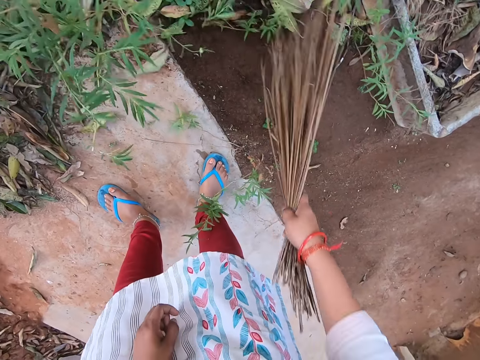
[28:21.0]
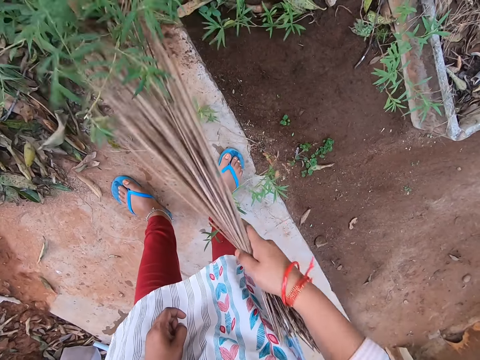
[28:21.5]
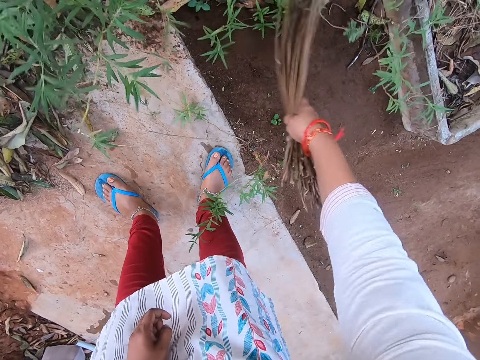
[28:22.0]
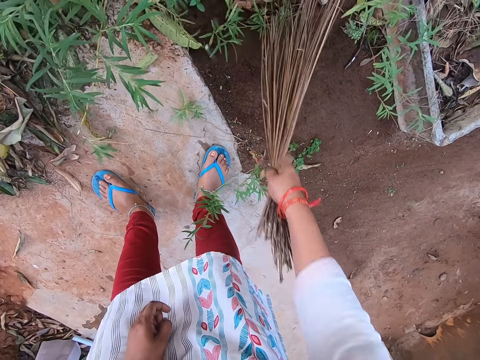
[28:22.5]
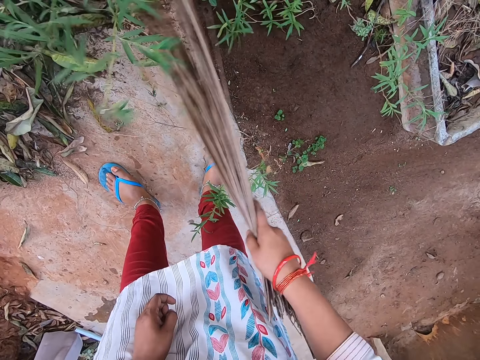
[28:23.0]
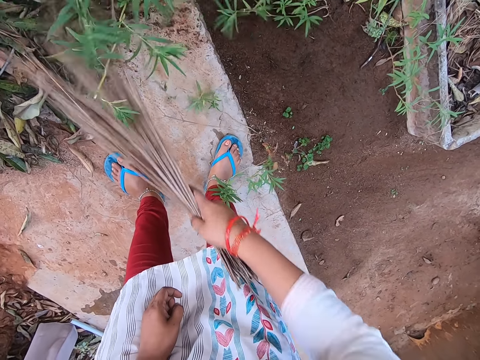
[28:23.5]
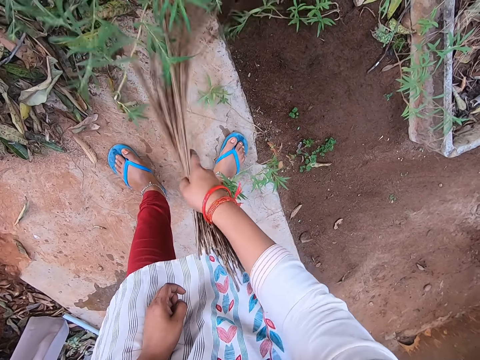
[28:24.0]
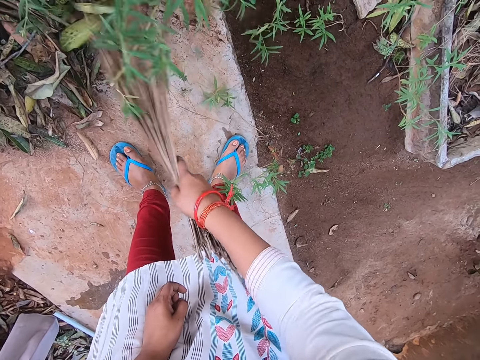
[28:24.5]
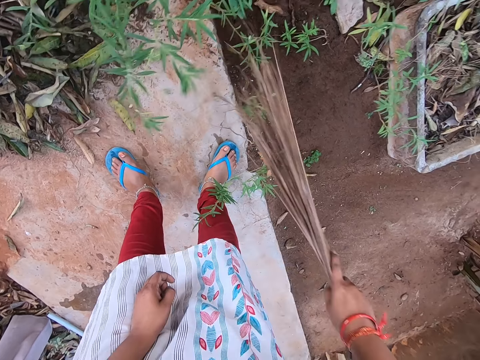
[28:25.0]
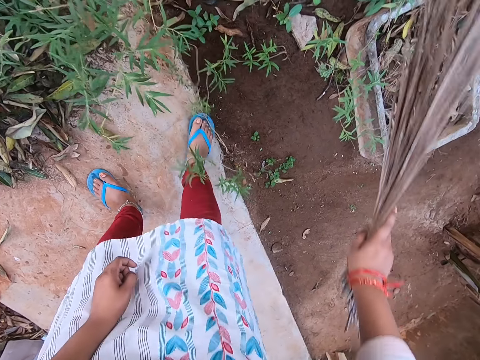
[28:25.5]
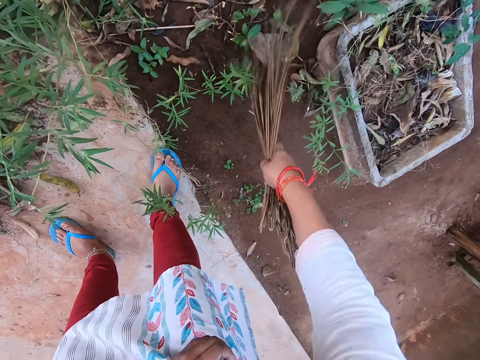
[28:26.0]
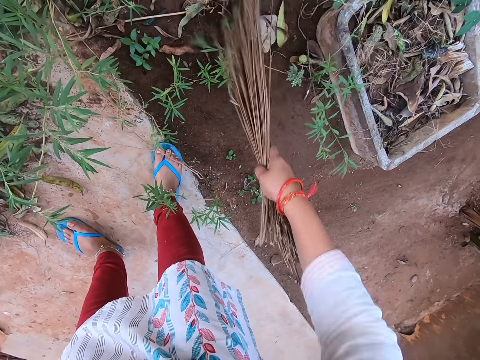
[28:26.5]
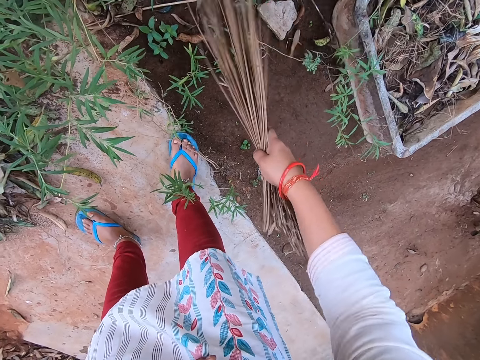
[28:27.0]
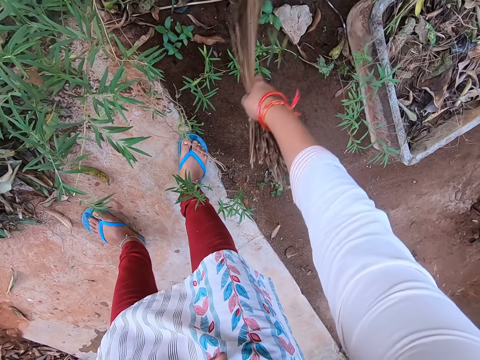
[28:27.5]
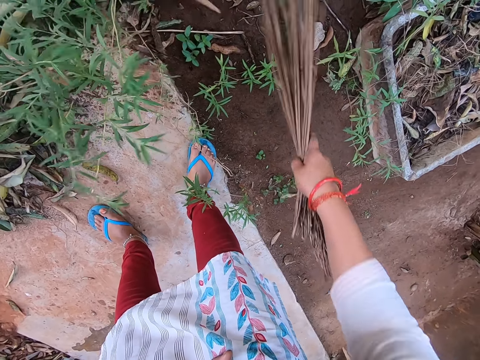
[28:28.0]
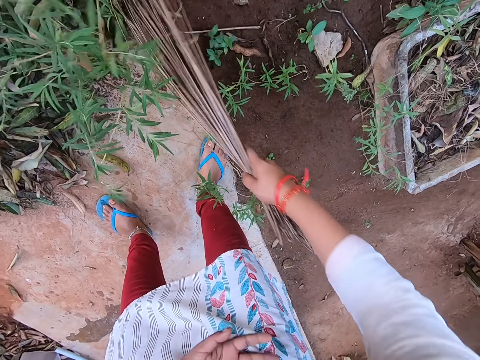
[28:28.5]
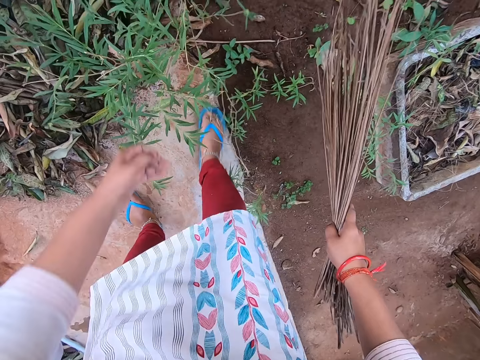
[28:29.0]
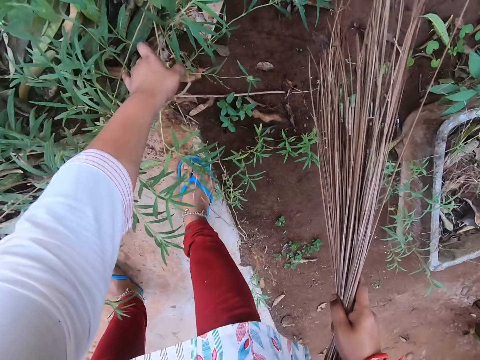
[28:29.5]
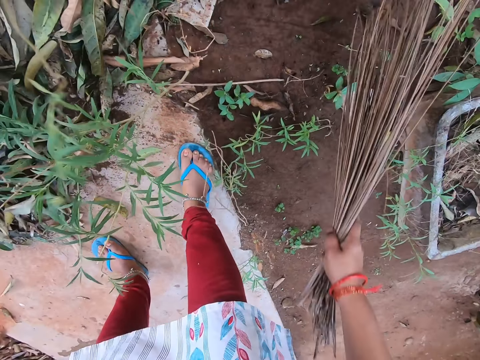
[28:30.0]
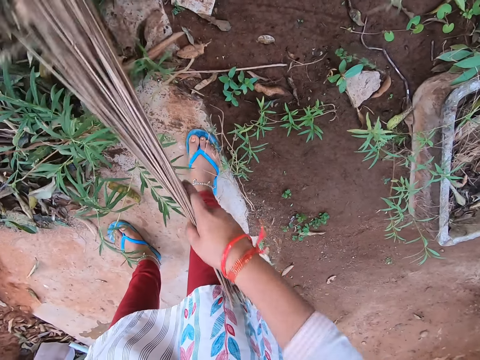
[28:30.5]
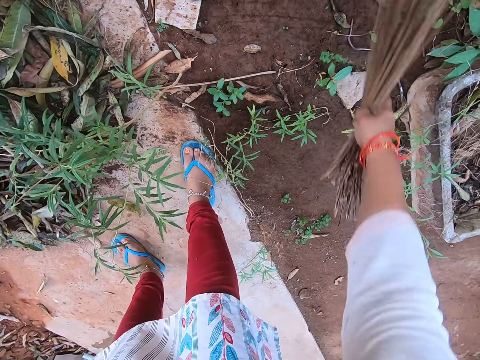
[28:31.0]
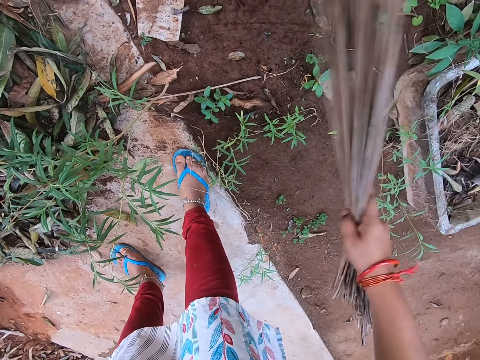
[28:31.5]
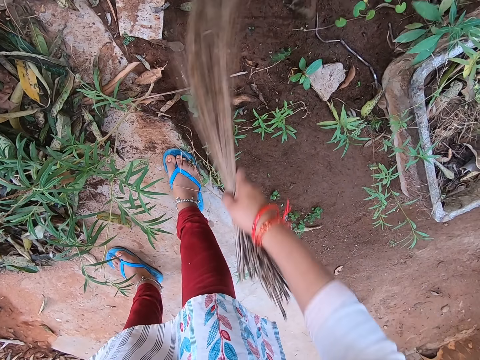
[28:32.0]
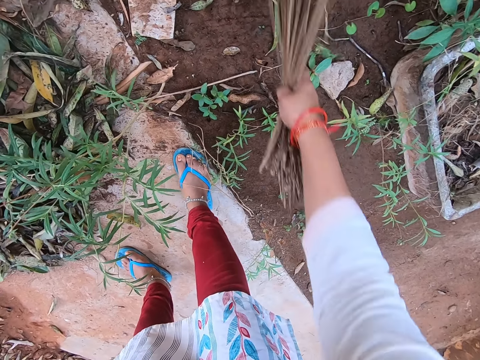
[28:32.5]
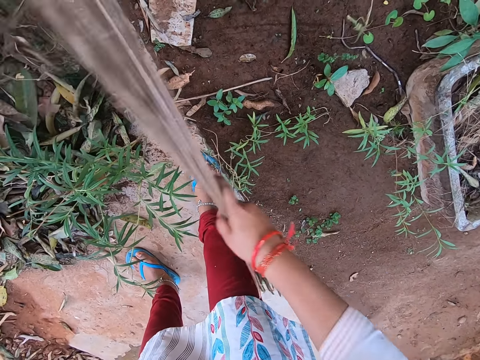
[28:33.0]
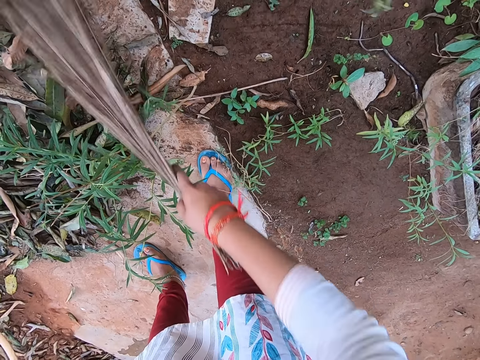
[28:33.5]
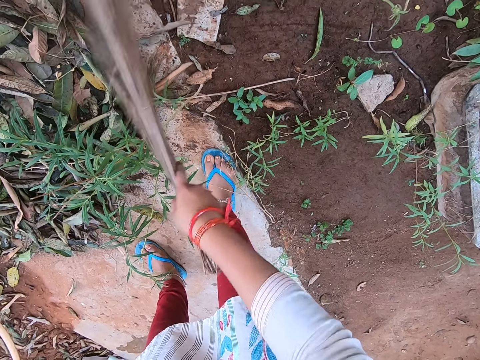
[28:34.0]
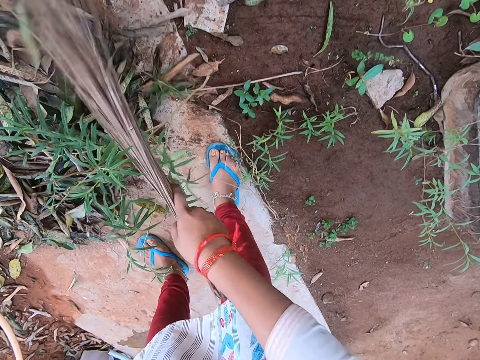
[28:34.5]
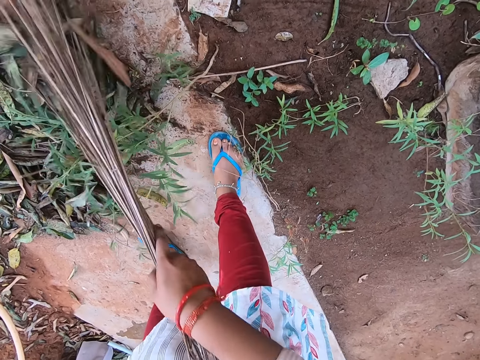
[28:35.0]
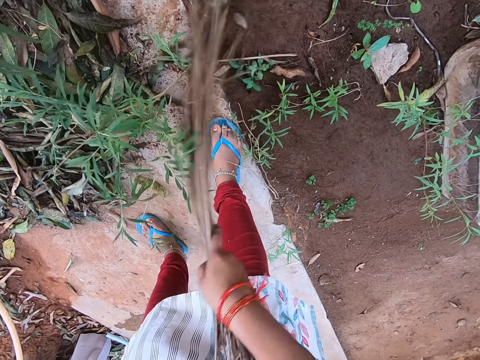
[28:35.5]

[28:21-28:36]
The camera wearer adjusts plants on the ground with her left hand. She sweeps the ground with the broom in her right hand.

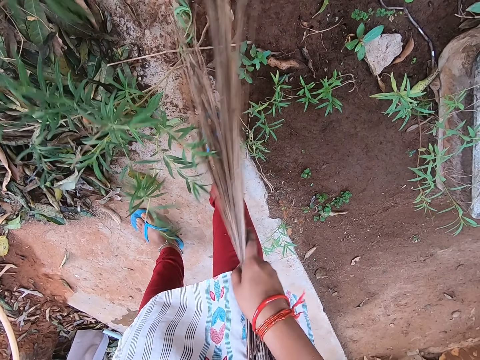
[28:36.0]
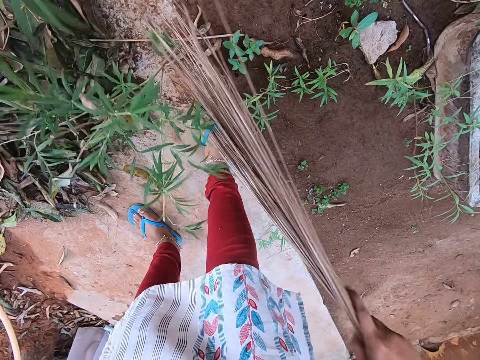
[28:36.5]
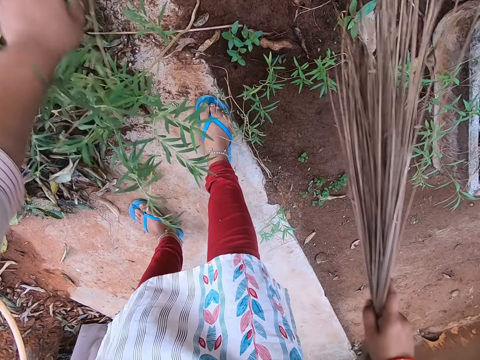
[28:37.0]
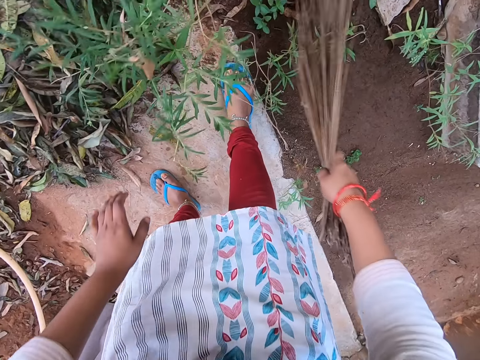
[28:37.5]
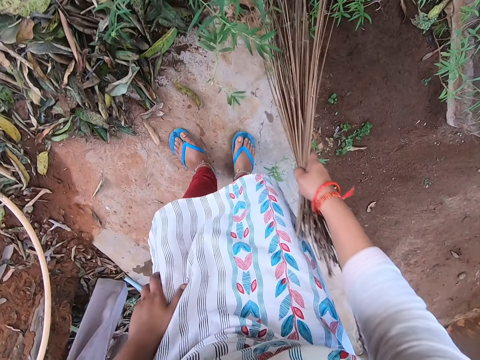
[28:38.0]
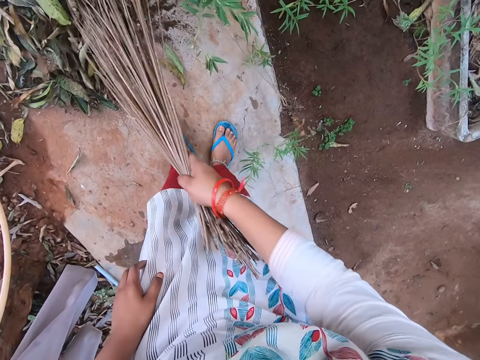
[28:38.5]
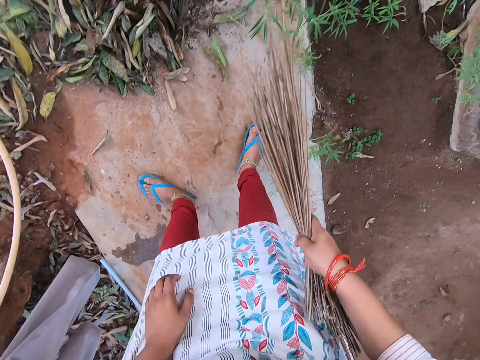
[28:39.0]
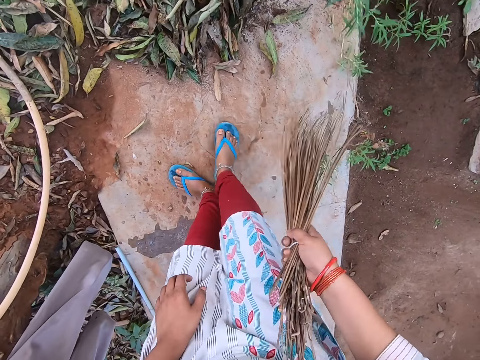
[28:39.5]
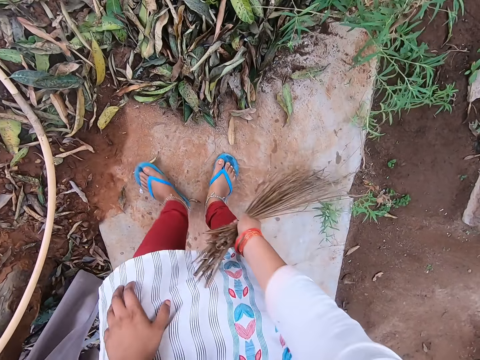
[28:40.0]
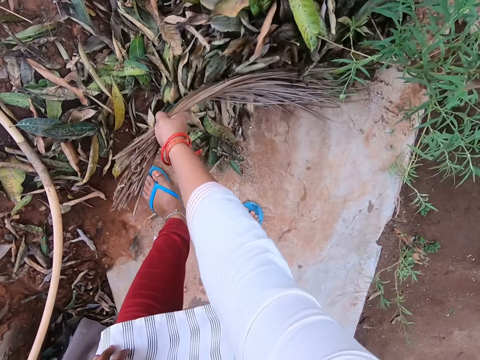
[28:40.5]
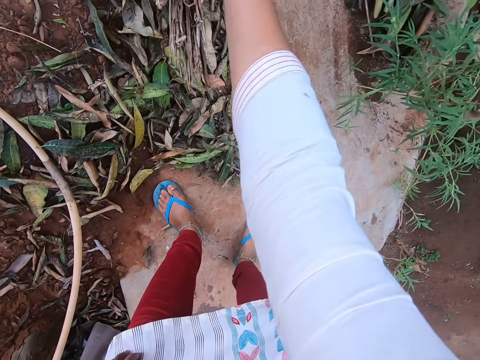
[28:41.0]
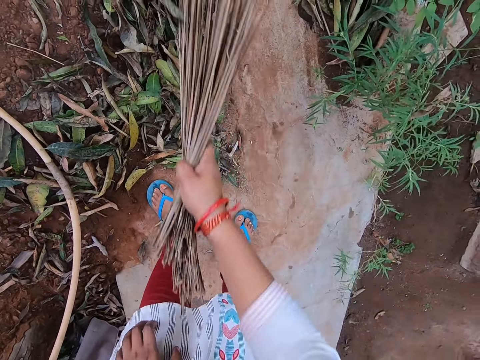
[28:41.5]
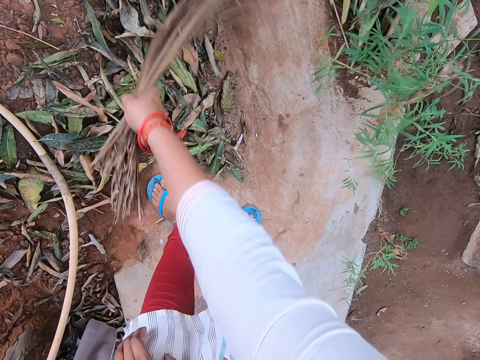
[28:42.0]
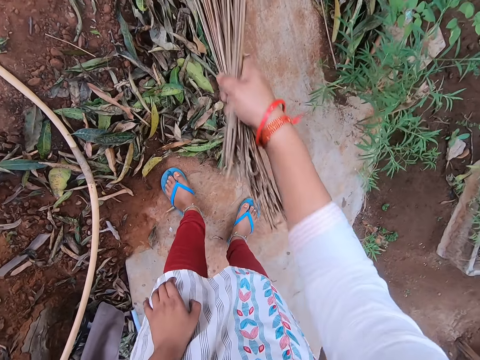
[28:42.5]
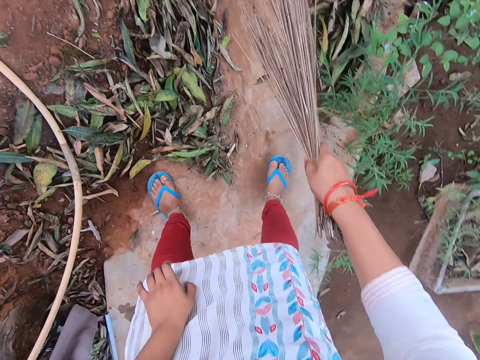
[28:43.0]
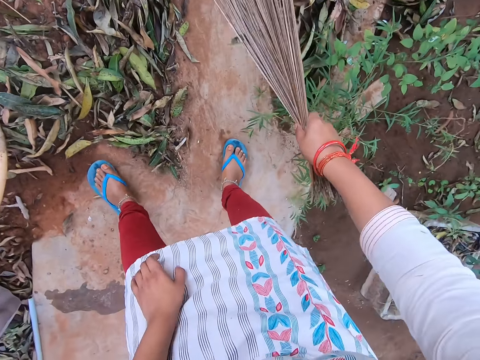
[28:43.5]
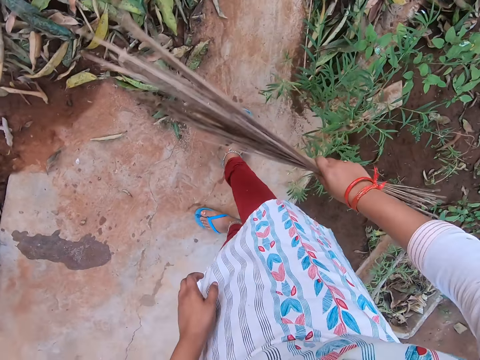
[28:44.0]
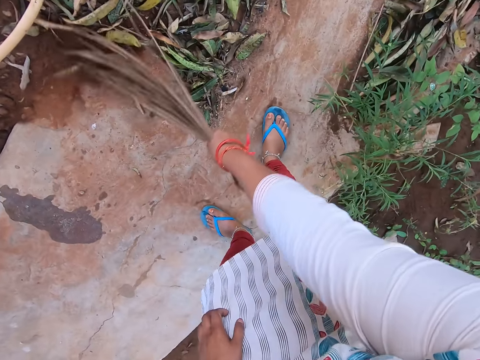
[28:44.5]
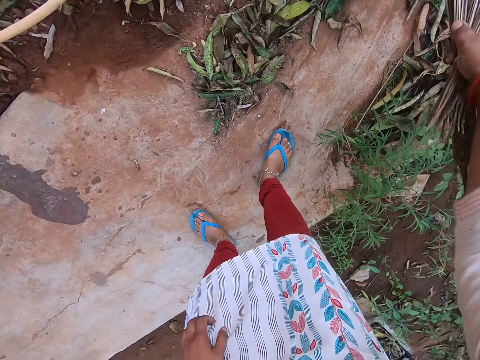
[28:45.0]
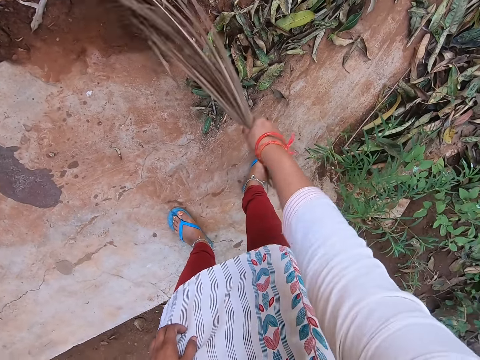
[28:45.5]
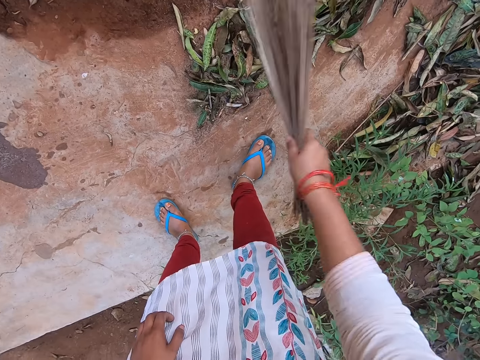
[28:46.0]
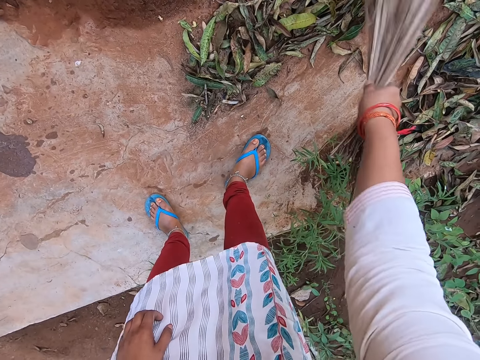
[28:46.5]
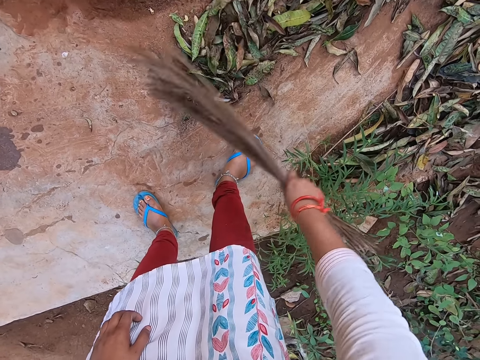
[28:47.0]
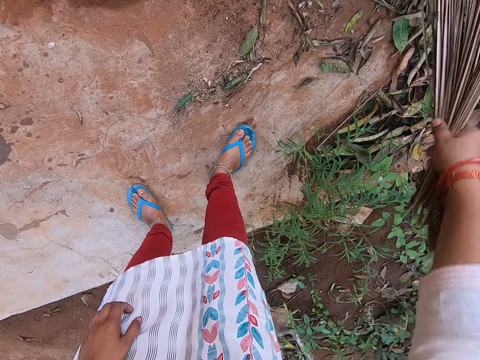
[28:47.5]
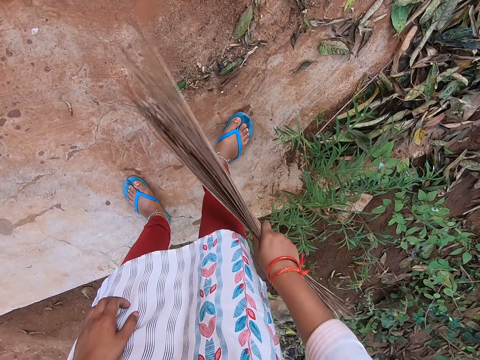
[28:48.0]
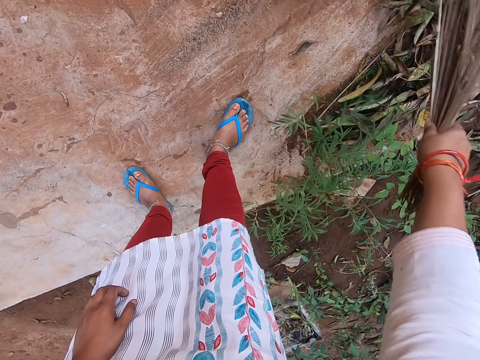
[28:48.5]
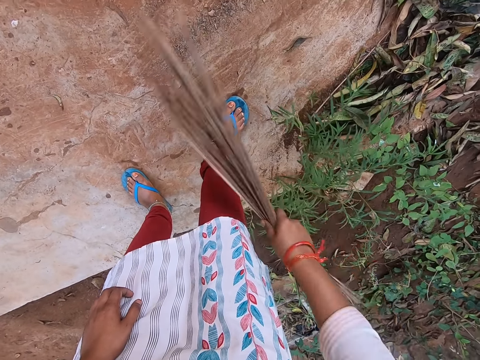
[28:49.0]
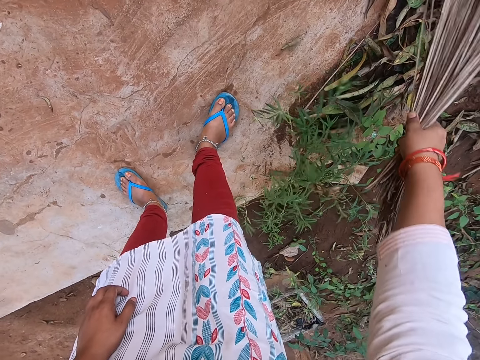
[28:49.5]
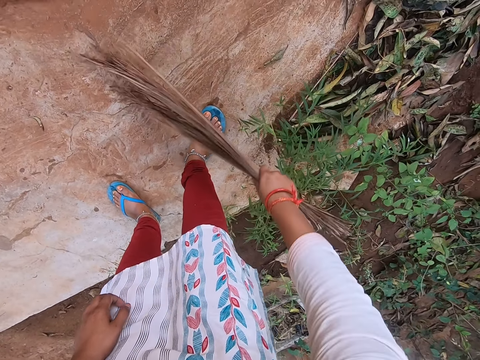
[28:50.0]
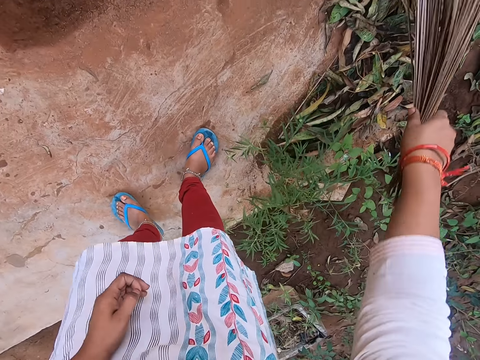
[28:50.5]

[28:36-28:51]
The camera wearer shakes the broom with her right hand. She sweeps the ground with the broom in her right hand.
